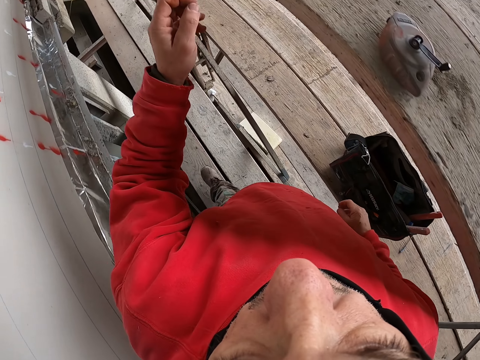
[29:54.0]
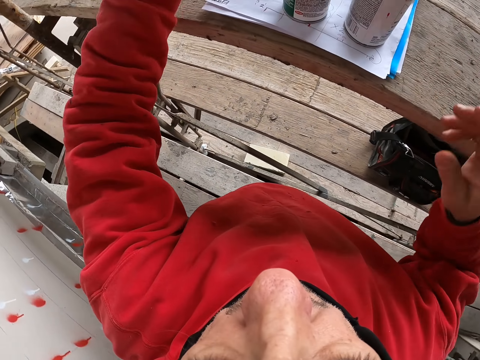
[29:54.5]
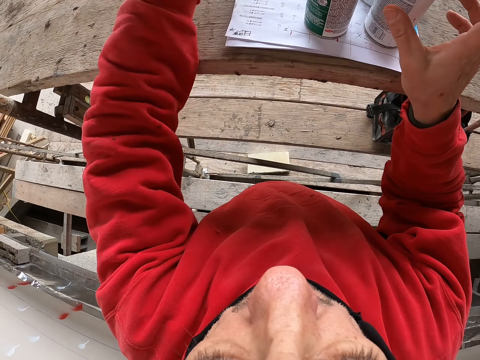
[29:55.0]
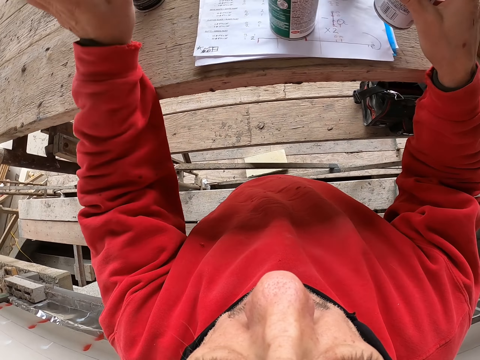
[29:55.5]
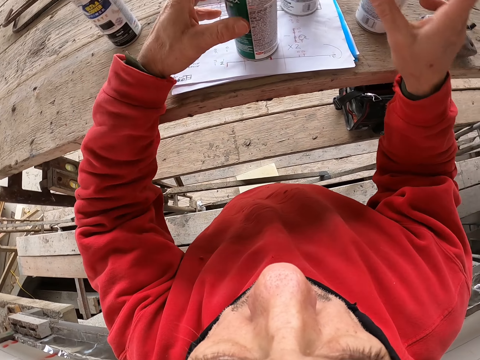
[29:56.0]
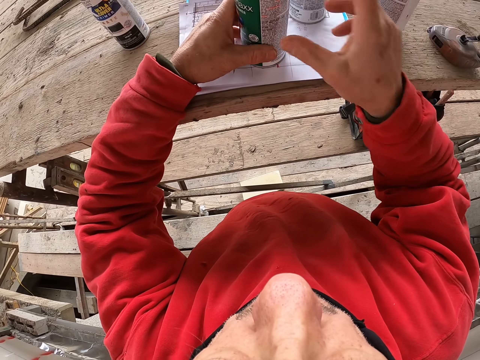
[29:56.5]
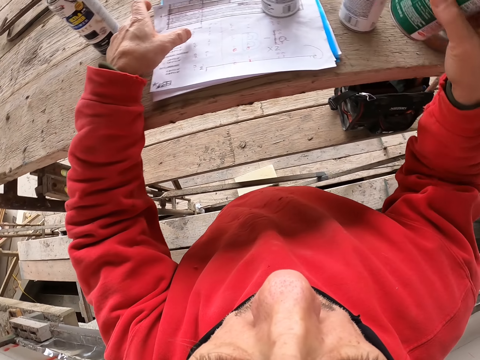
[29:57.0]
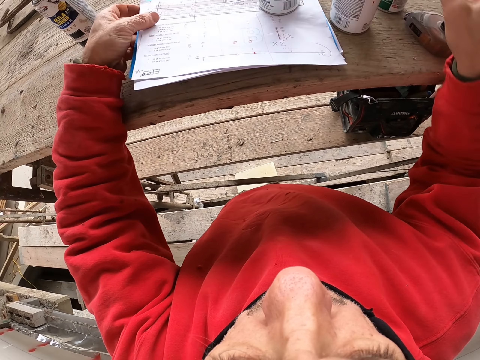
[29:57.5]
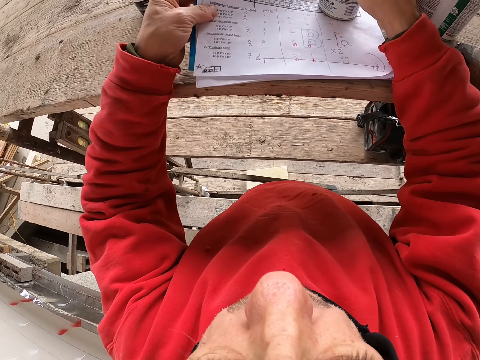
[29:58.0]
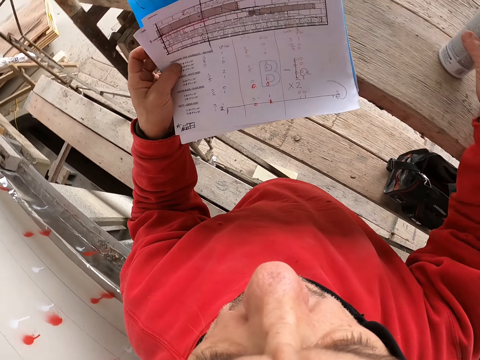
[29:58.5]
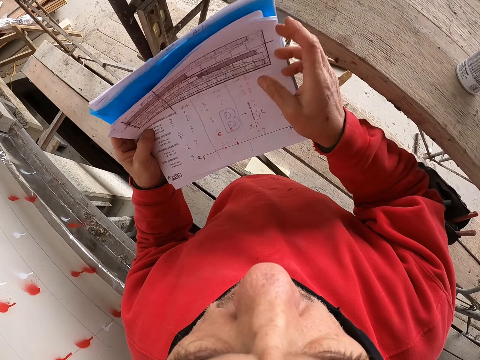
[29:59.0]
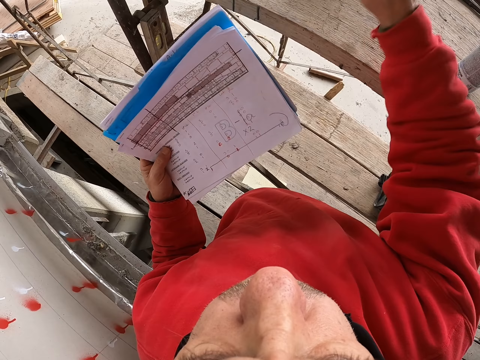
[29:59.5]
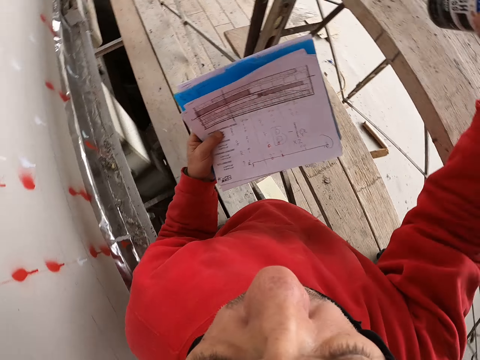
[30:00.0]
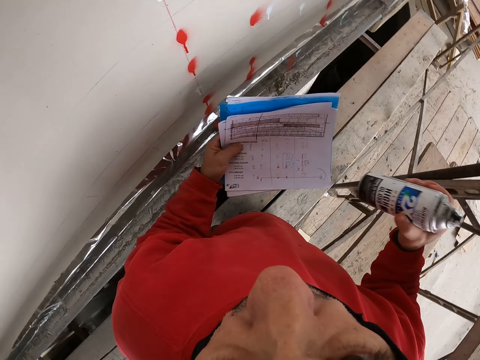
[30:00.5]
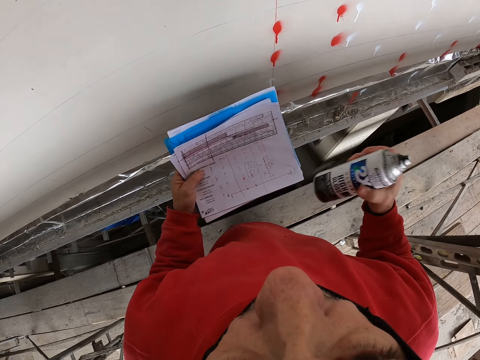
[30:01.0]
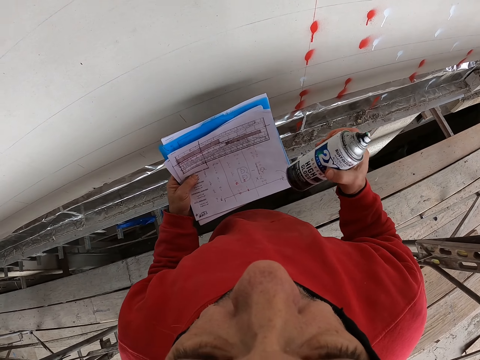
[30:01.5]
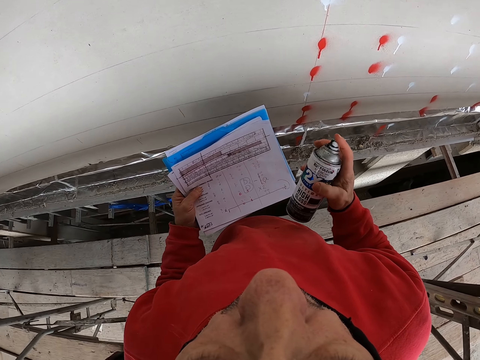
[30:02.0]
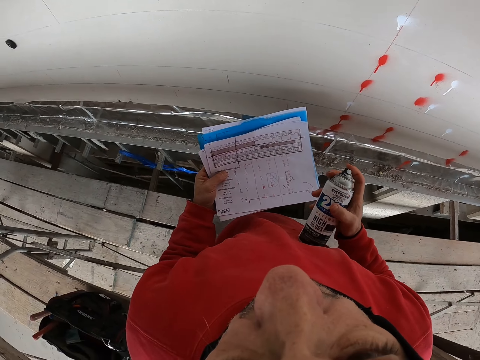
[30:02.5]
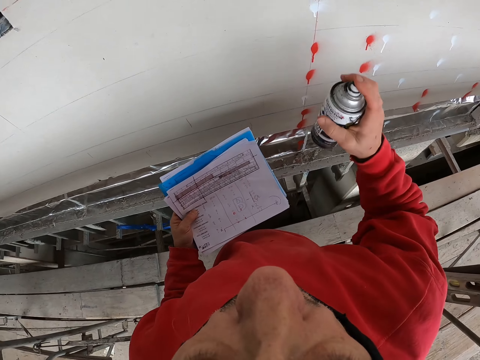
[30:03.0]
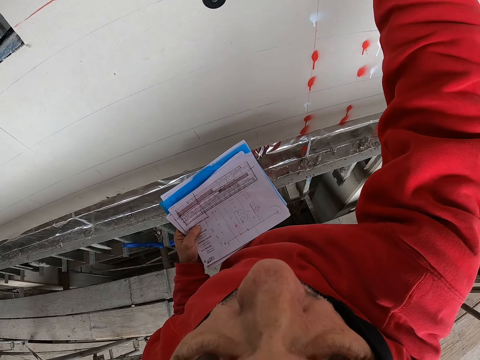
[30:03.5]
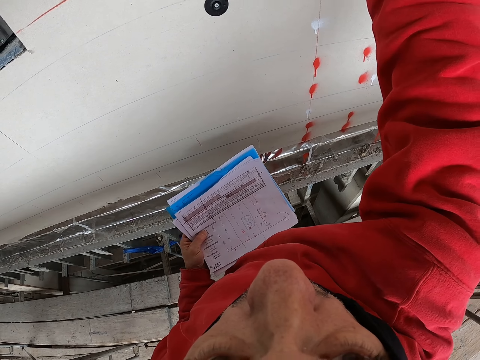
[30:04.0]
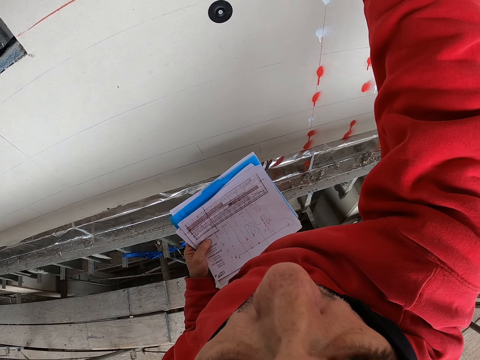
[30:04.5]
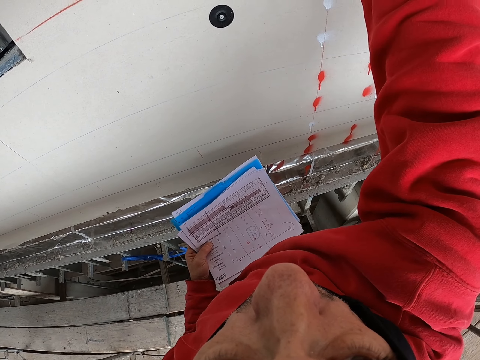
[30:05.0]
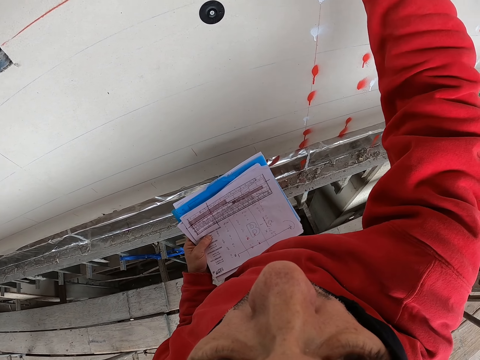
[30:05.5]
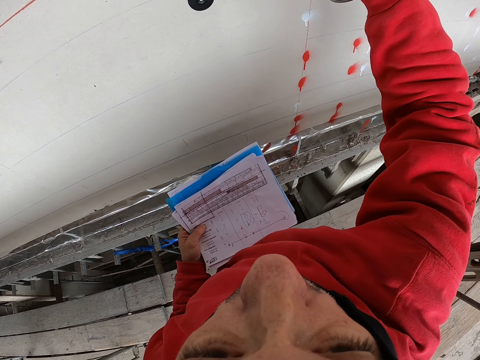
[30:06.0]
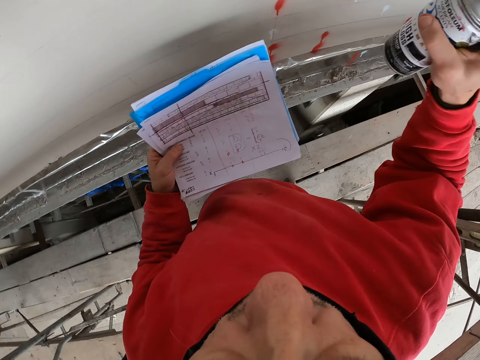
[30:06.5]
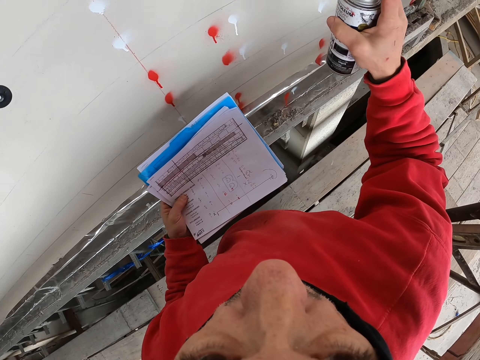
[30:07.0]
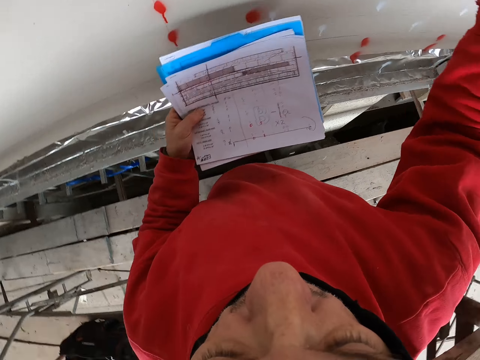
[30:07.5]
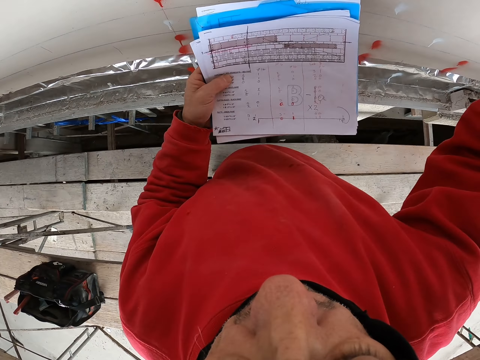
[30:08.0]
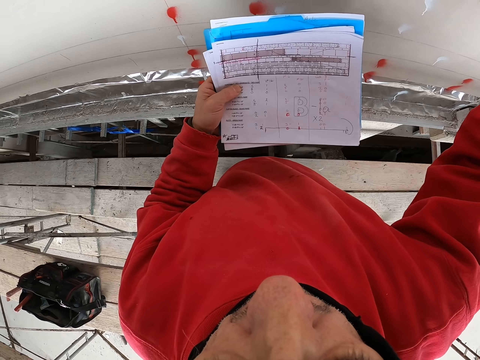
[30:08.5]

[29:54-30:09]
The camera wearer touches the spray bottle. They take the piece of paper. They take the spray bottle. They shake the spray bottle. They spray the color on the wall.

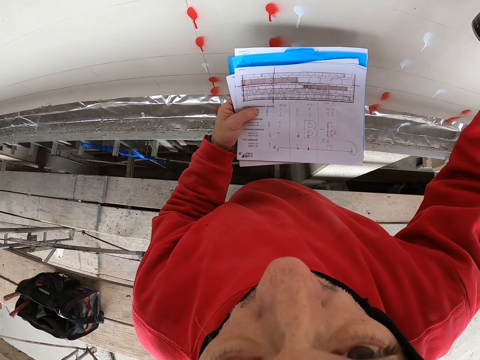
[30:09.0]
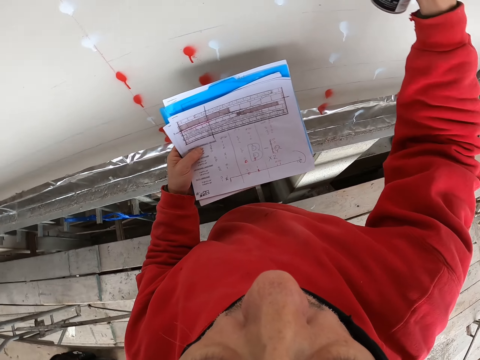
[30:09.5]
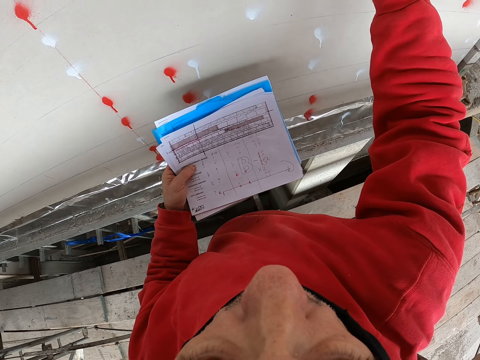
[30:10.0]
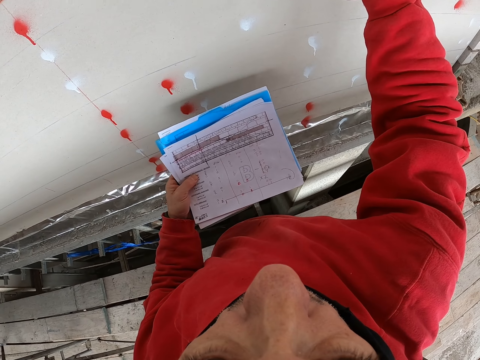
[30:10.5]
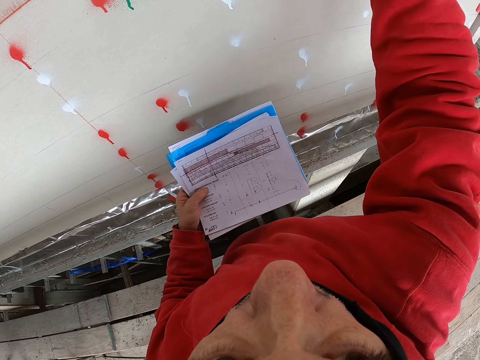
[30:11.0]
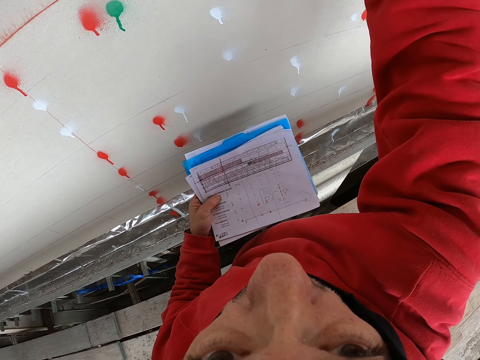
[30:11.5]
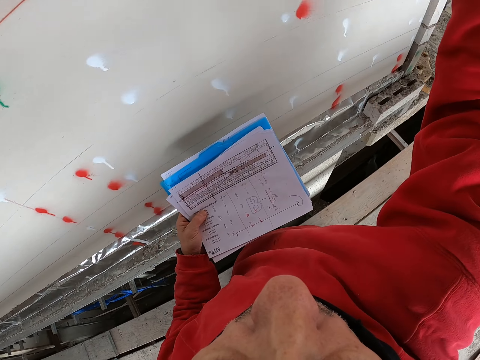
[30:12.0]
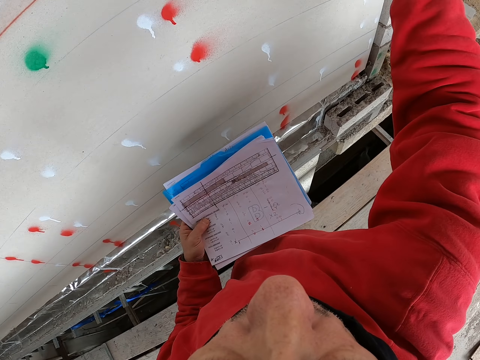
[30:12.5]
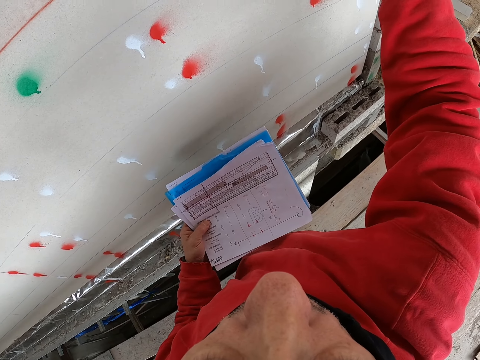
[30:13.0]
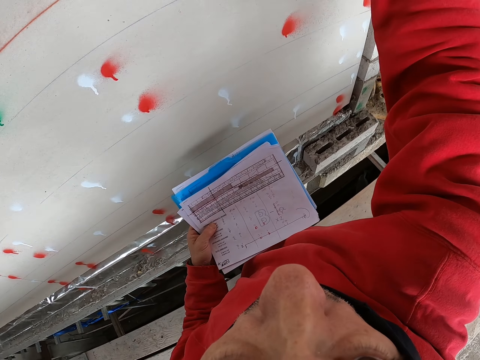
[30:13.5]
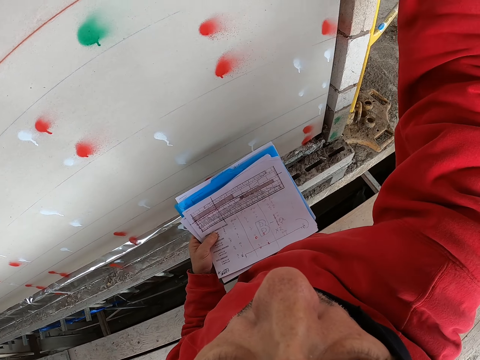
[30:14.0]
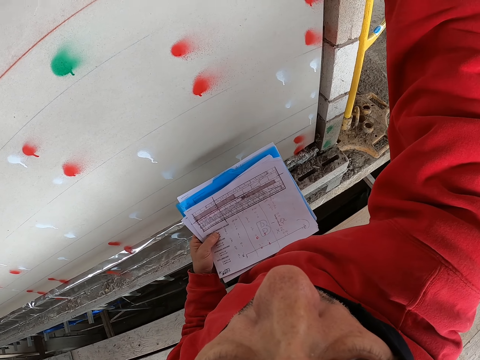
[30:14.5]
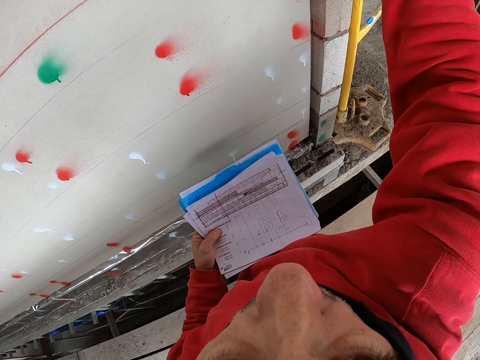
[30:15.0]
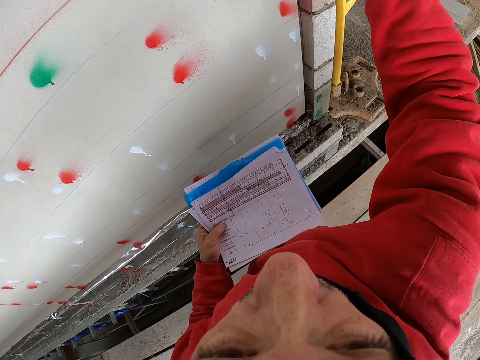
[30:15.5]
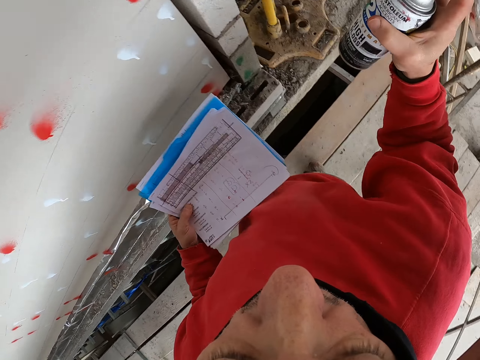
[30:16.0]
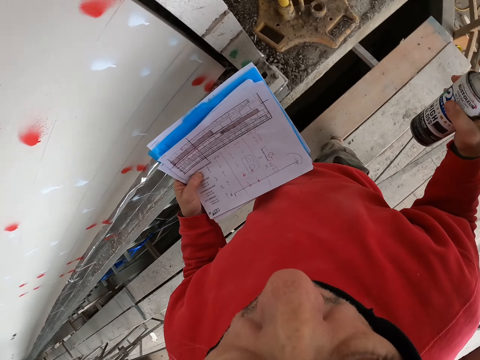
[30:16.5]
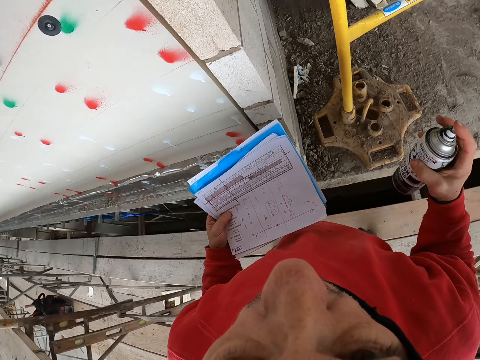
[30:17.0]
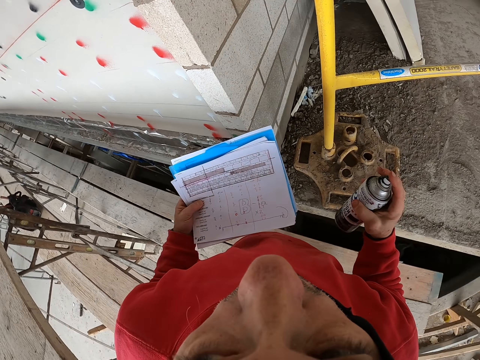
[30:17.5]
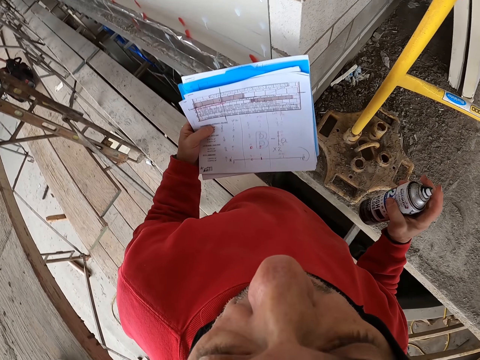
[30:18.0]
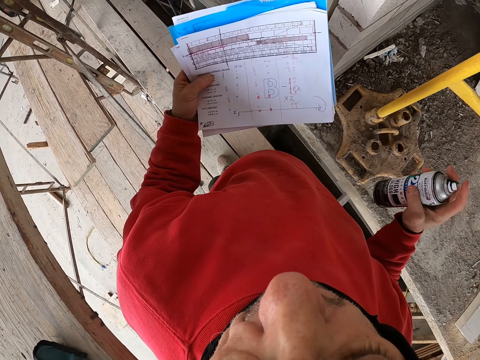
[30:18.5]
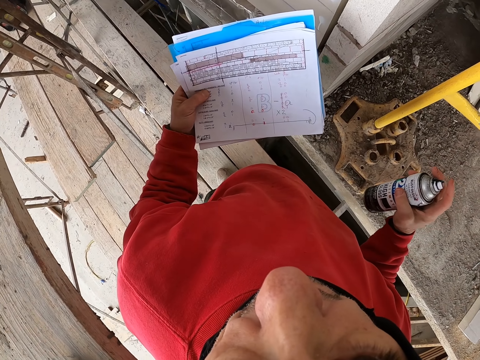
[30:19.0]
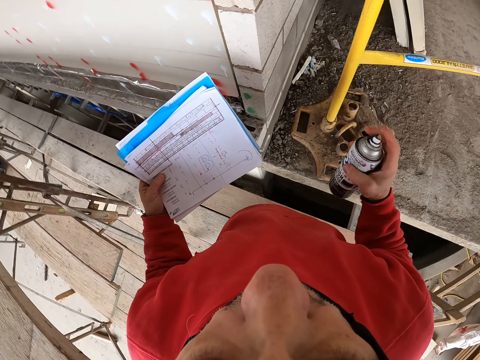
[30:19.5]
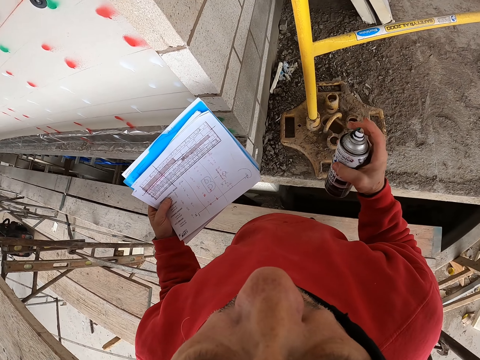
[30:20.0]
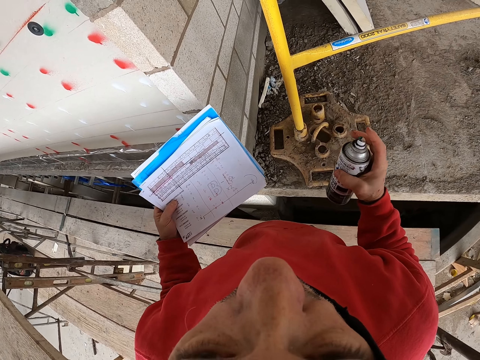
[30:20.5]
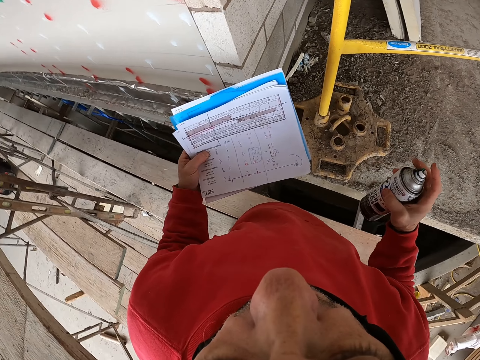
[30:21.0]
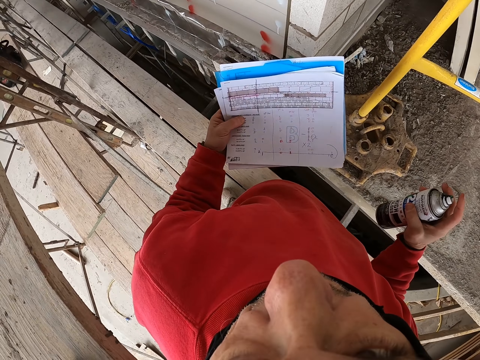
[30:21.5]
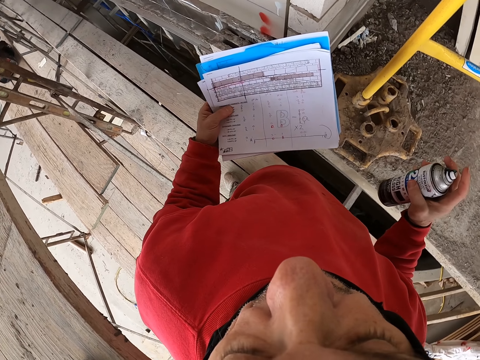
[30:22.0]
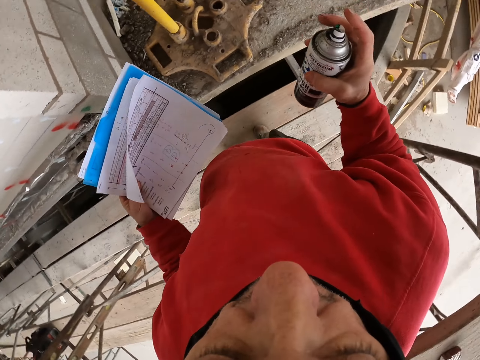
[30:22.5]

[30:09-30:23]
The camera wearer looks at the wall.
